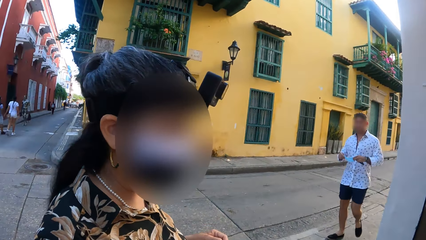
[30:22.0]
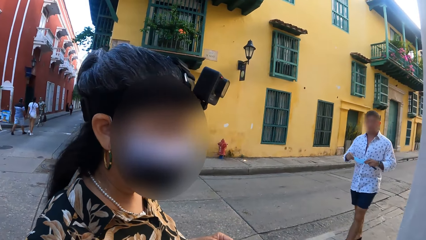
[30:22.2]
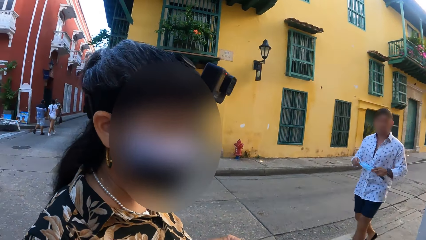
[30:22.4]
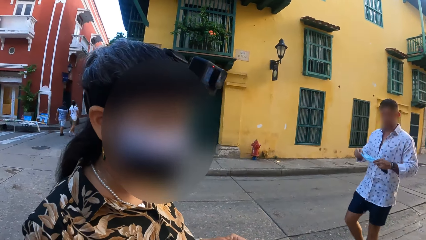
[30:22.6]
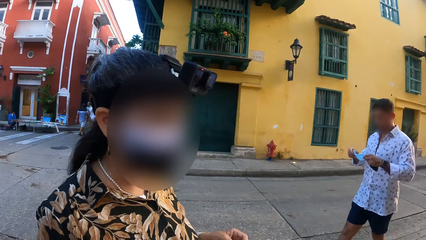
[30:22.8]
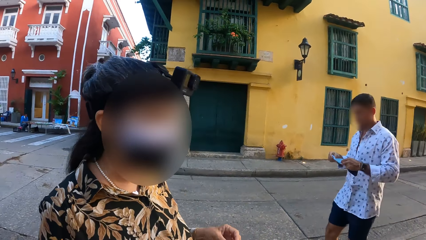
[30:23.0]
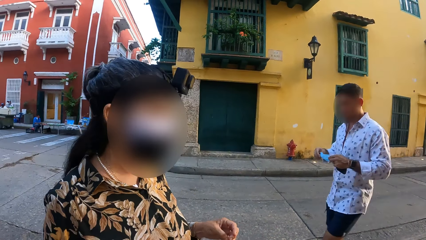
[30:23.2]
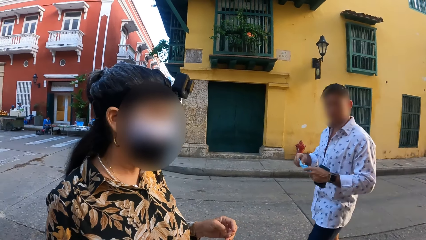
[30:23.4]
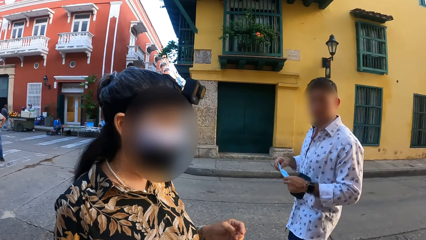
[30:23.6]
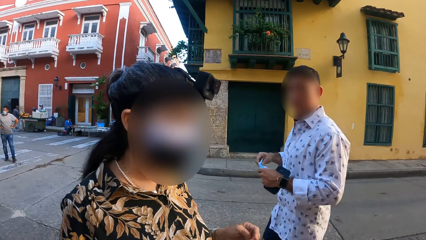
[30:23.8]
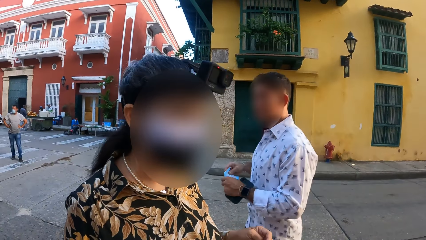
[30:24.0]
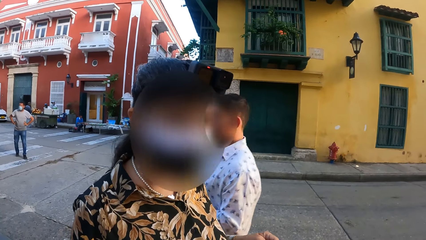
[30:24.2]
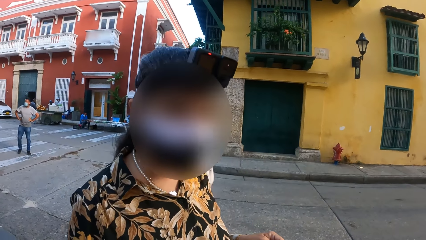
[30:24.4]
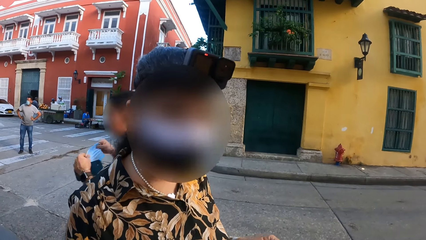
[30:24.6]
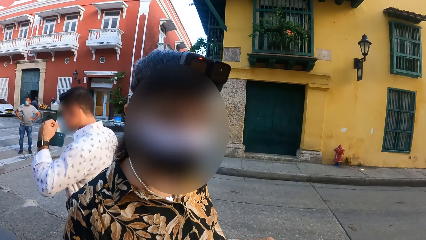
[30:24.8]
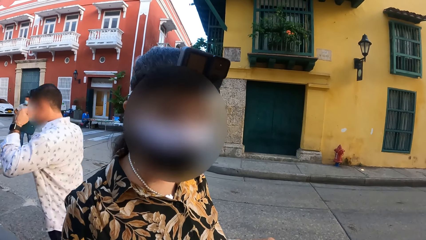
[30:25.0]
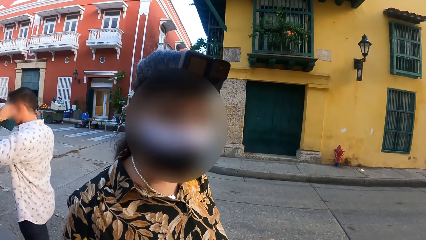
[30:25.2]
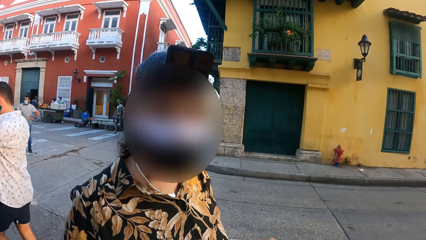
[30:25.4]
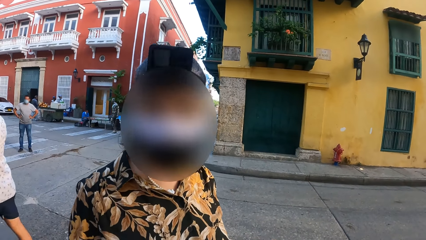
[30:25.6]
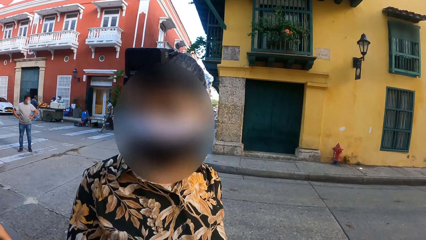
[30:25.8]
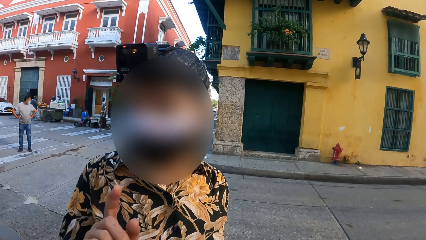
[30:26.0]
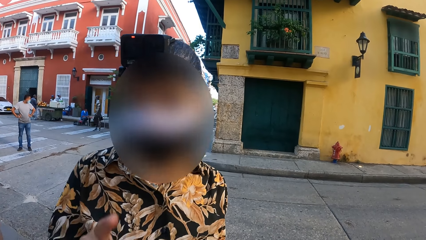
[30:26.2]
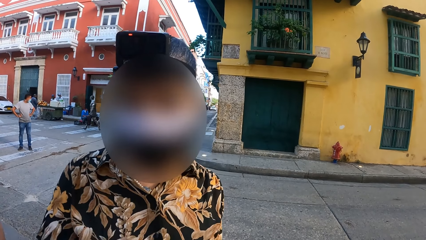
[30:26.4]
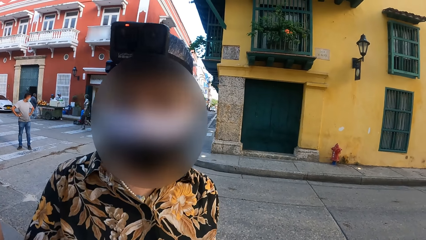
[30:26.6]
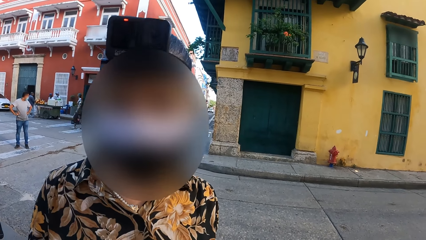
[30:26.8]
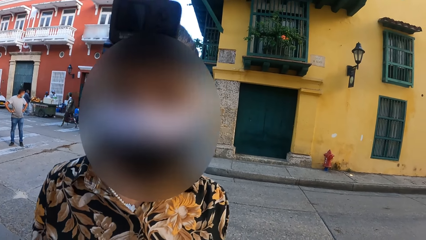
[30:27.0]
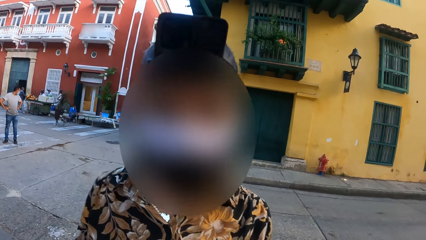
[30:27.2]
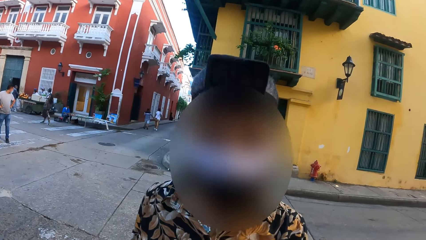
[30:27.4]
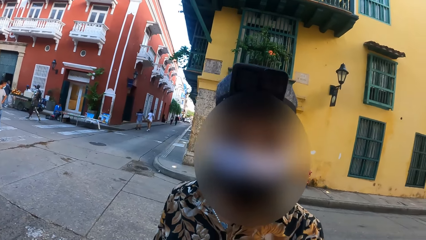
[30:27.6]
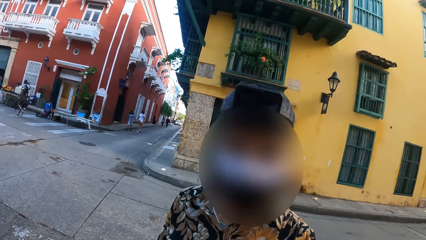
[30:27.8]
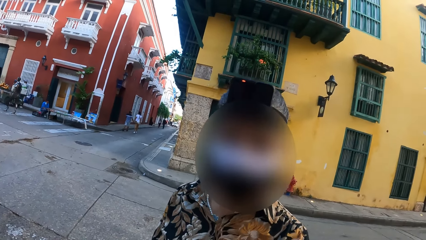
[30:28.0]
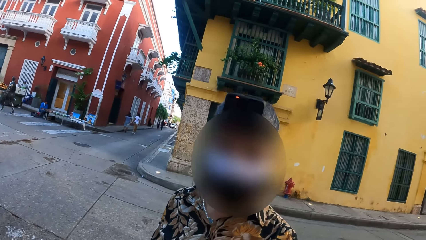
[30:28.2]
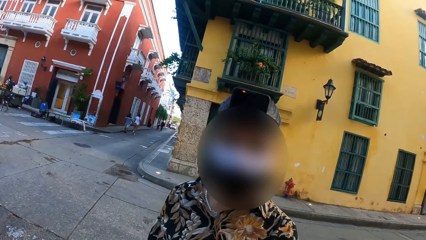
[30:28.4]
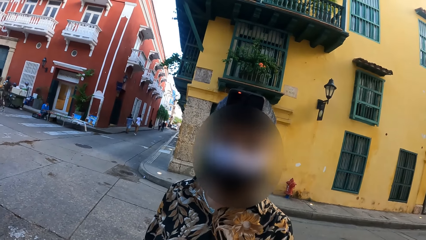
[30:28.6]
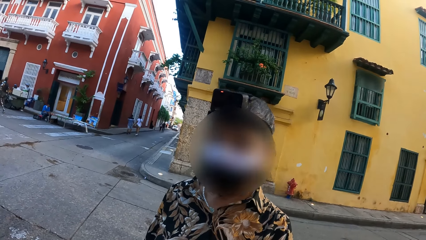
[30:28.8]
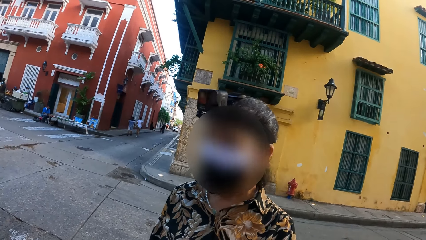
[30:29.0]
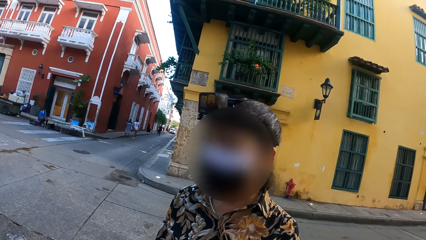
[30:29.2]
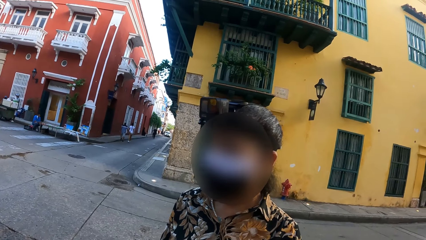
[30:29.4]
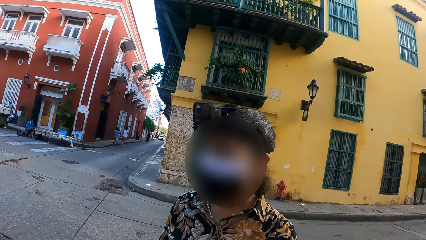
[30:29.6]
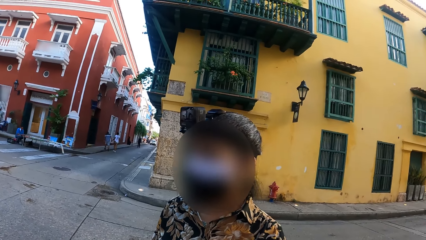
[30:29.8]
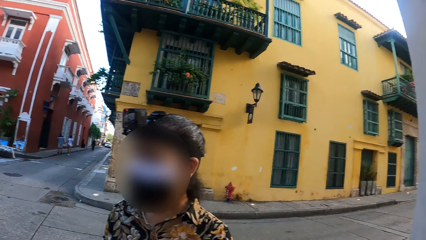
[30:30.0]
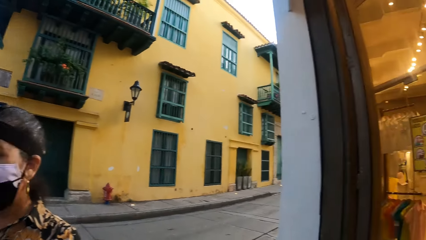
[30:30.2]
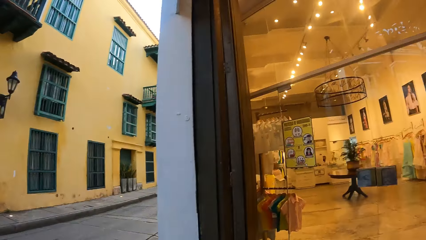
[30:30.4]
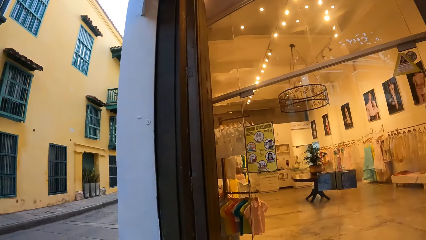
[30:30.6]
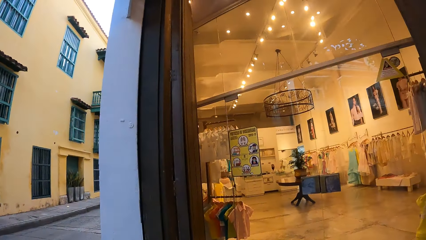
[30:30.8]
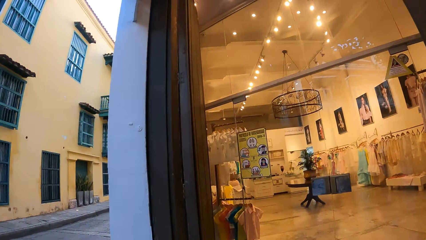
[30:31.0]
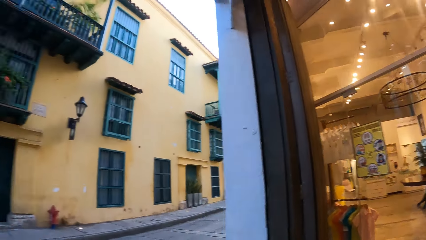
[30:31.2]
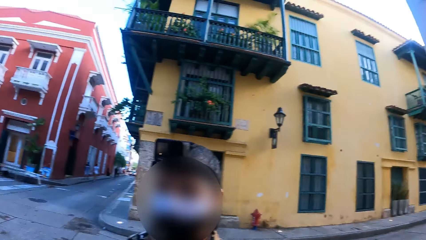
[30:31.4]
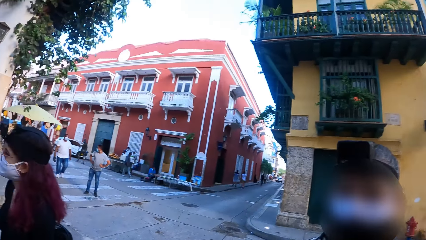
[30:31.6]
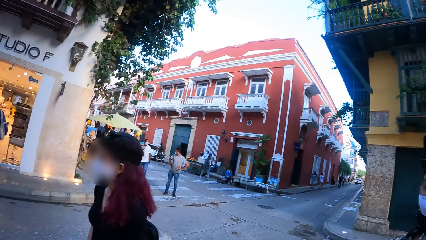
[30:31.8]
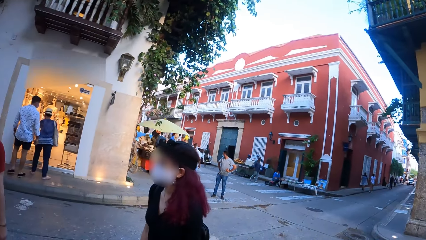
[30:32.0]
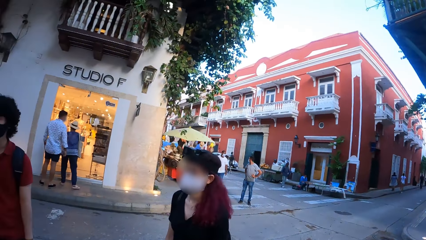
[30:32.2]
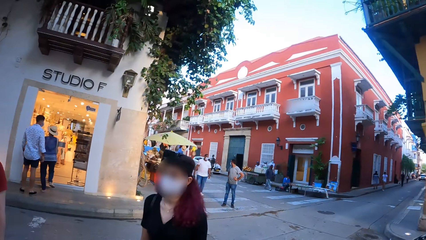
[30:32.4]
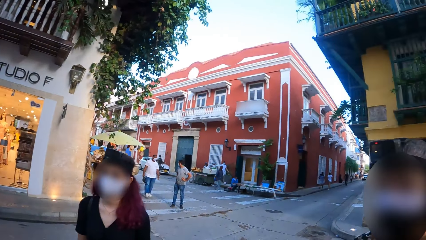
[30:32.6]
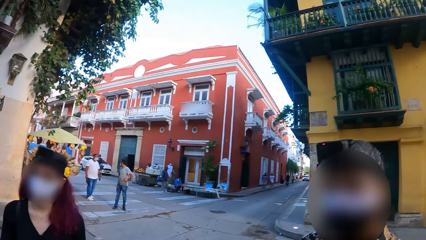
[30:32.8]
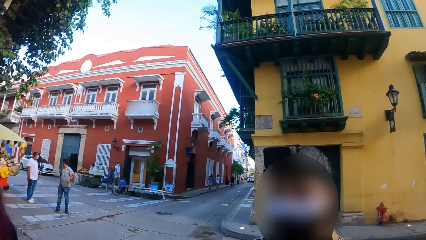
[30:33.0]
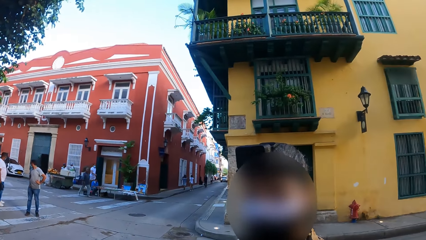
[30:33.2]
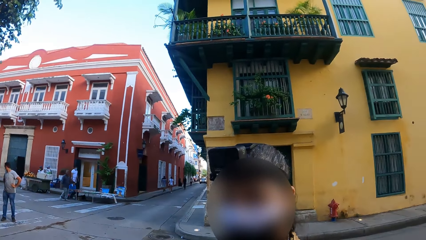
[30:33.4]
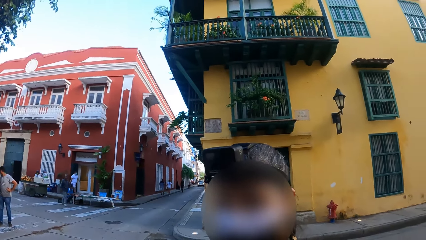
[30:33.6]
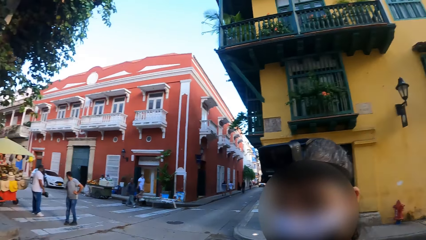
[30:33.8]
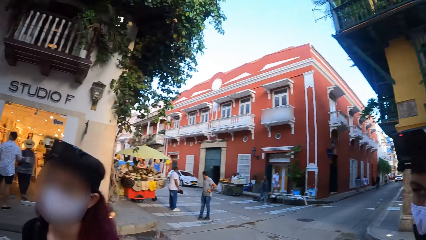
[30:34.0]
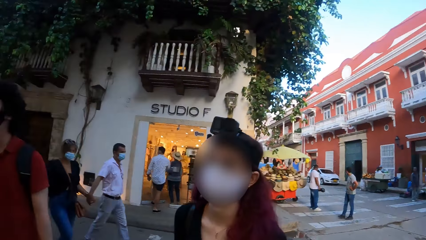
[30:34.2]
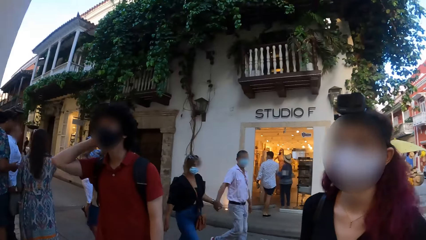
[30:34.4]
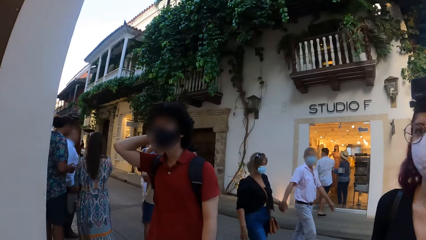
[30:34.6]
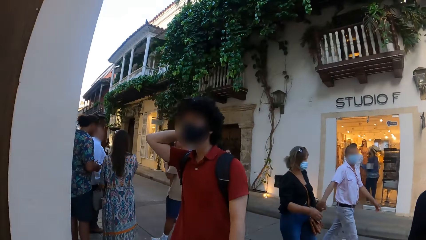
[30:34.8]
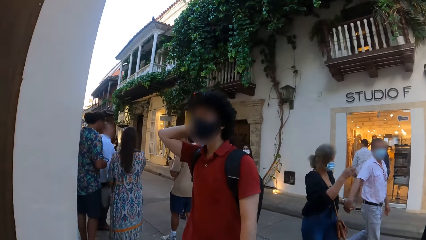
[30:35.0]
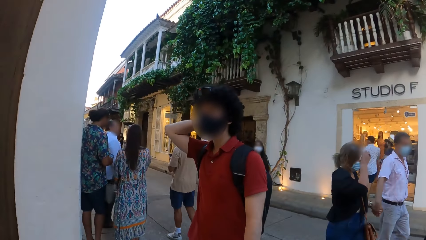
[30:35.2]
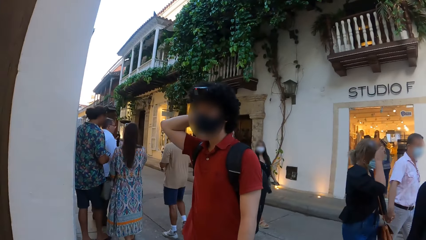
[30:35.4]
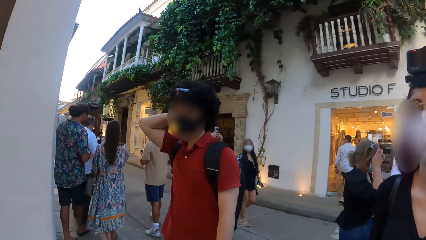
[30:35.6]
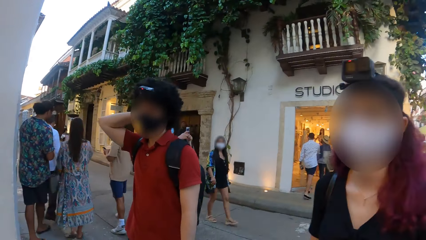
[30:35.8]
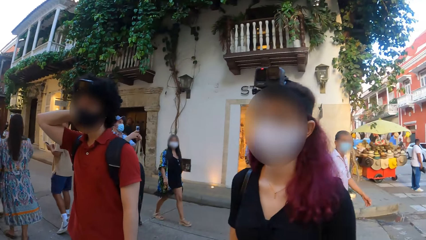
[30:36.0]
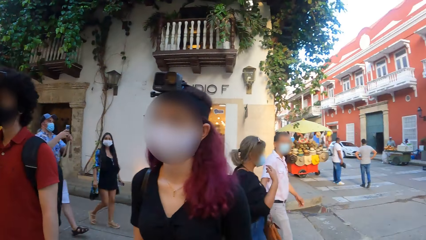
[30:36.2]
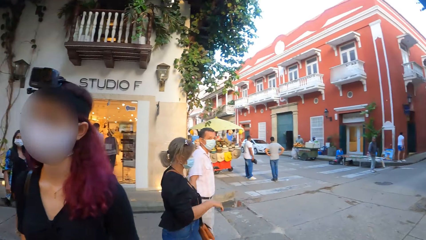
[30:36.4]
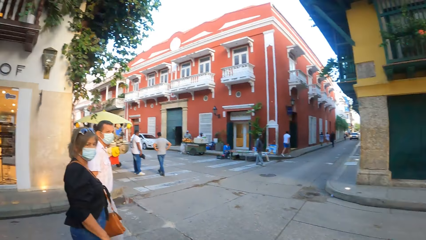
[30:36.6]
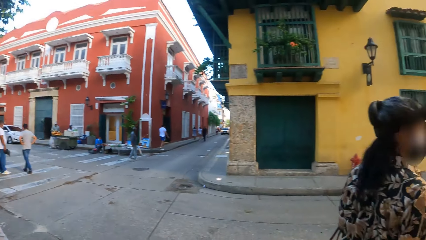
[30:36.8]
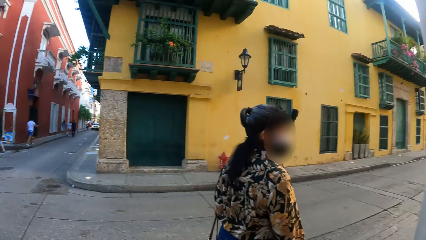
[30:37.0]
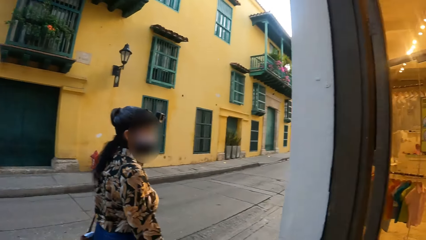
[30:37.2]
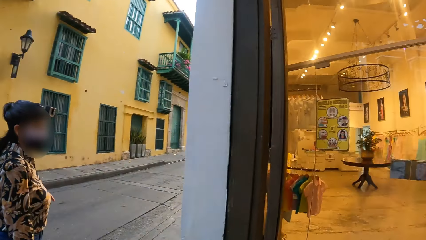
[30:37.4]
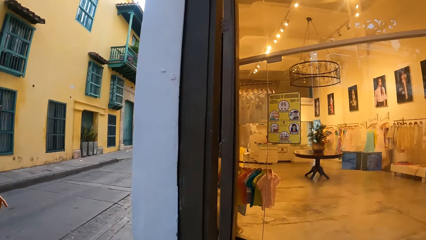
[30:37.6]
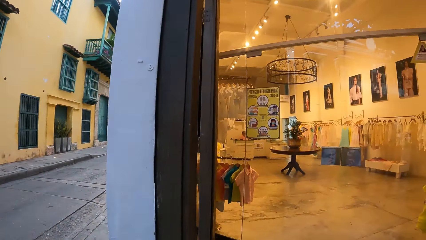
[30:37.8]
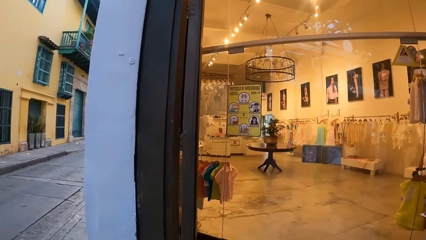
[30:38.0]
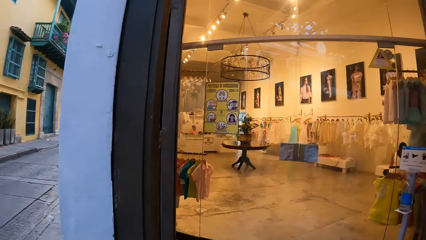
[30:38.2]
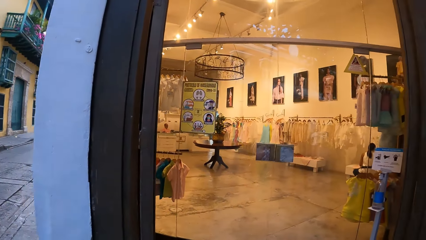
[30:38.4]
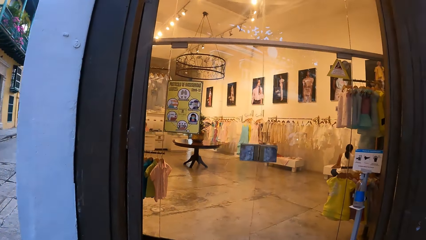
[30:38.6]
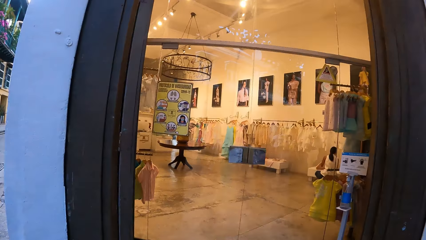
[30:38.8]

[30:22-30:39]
The camera wearer looks at a woman. They interact with a man. They walk around. They look inside the shop. They look around the road. They look at the woman. They look around the road.
